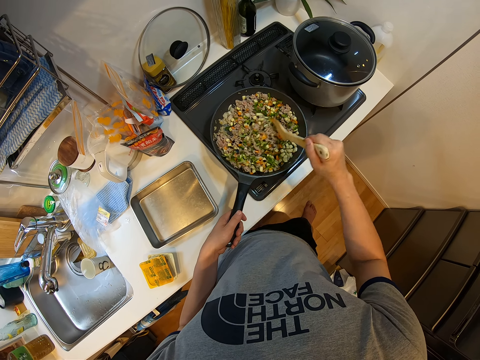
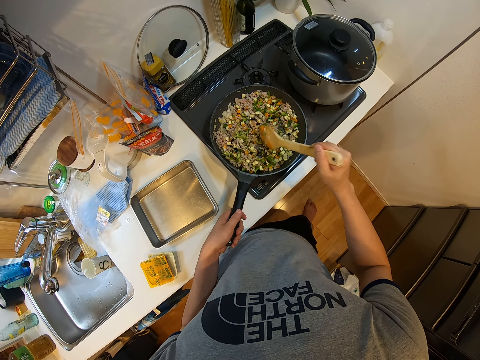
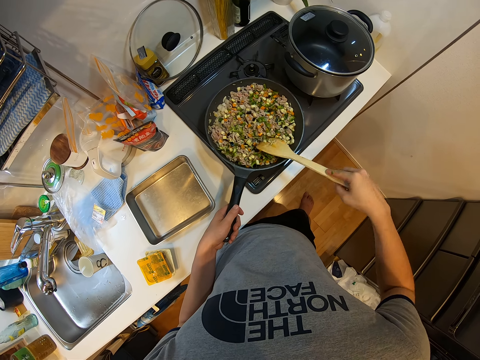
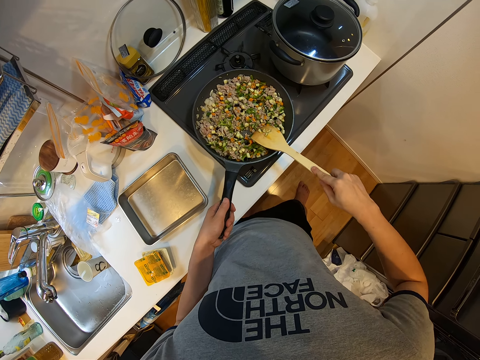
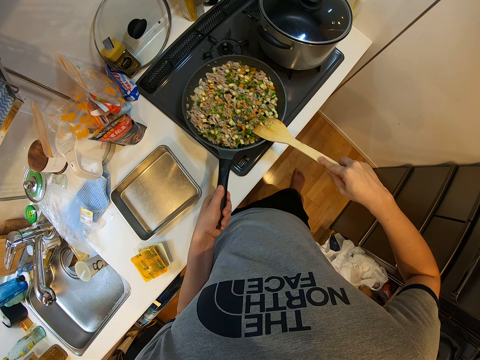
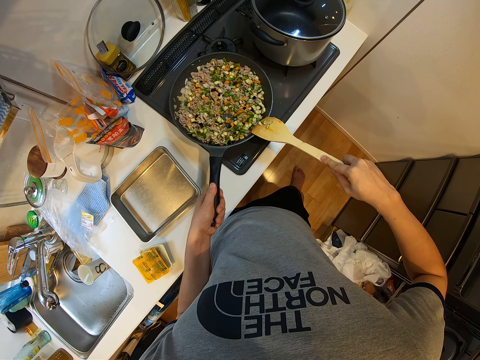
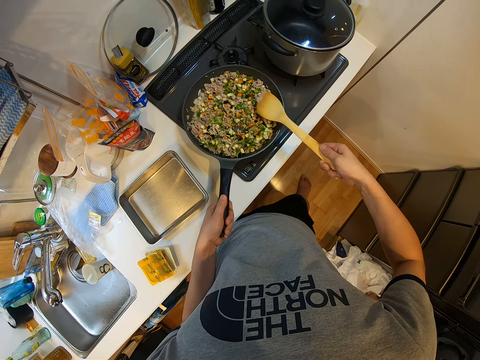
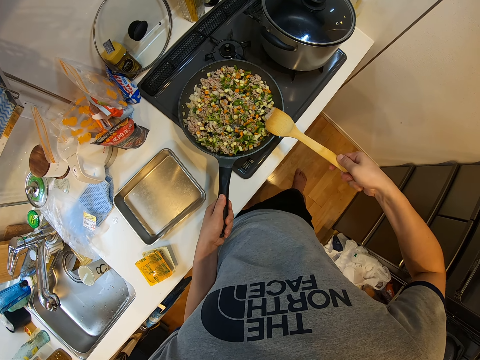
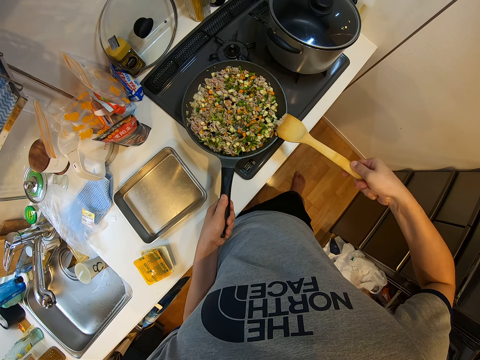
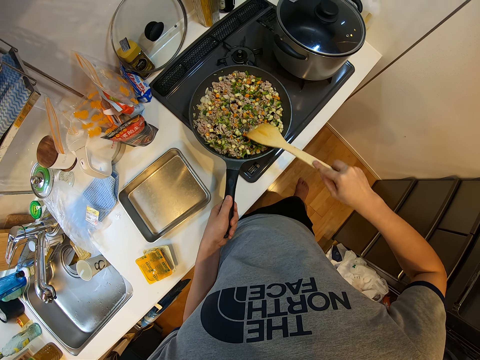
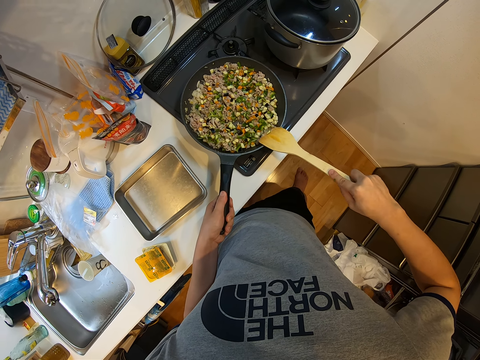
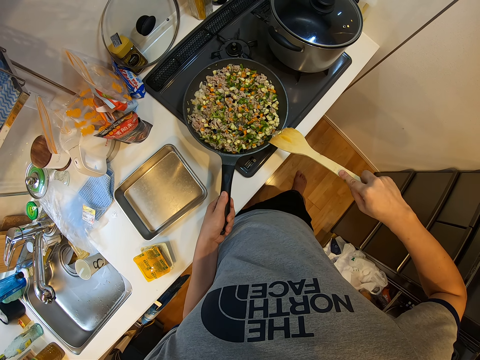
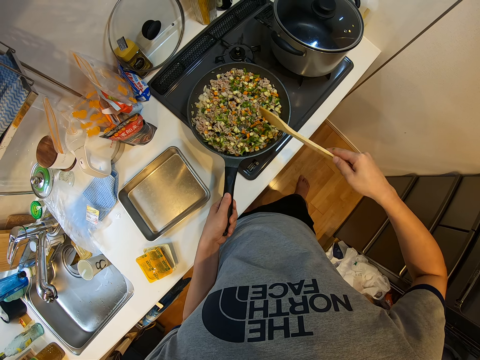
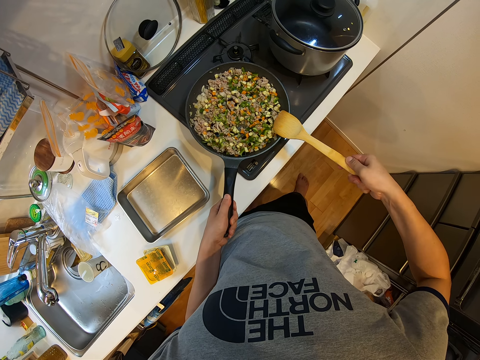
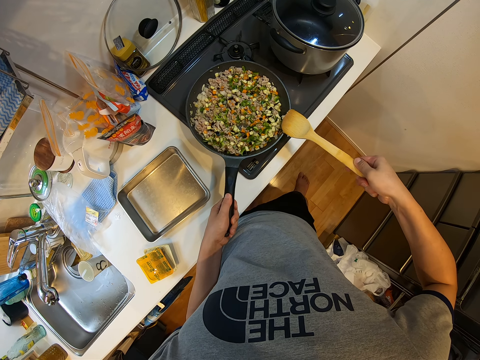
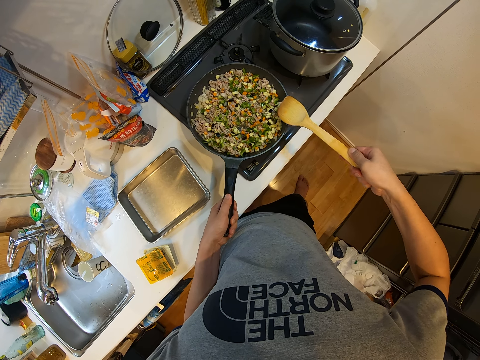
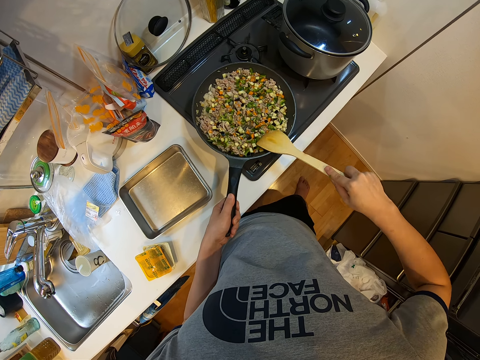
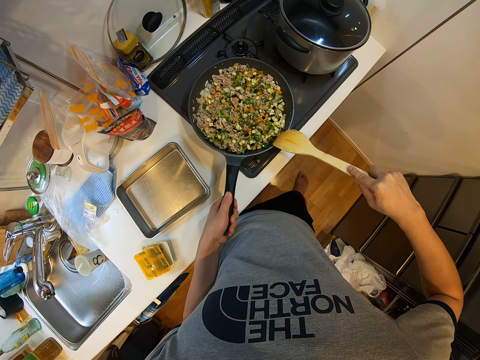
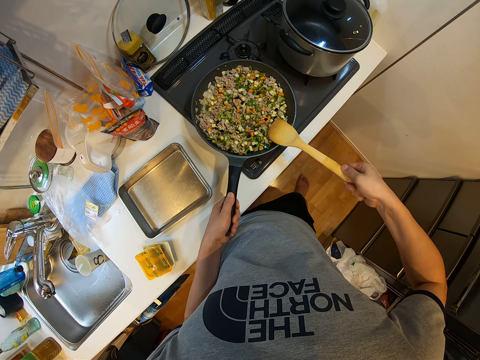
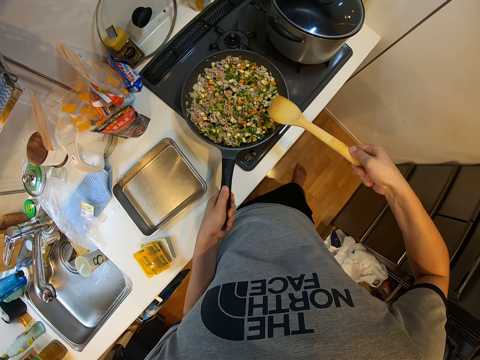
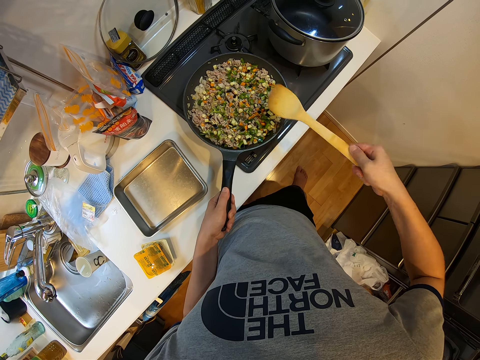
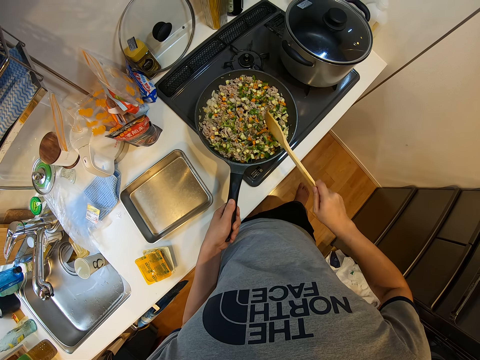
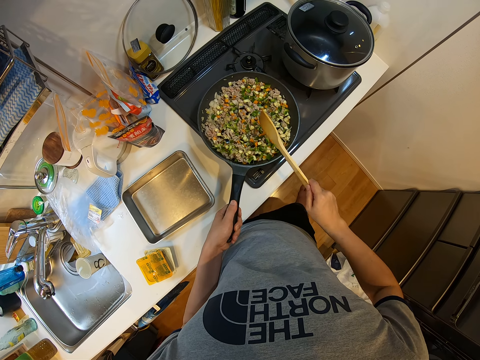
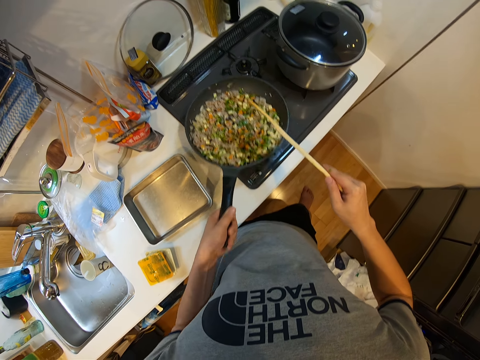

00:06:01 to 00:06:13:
The camera wearer cleans the wooden ladle with the tip of the frying pan. They tap the wooden spoon on the frying pan.

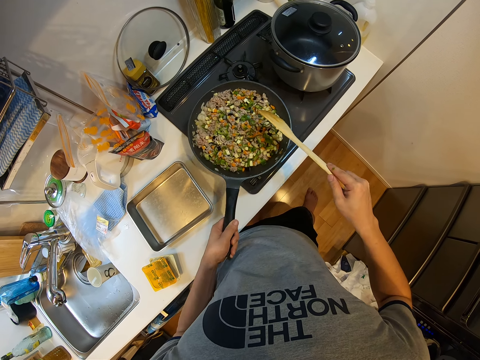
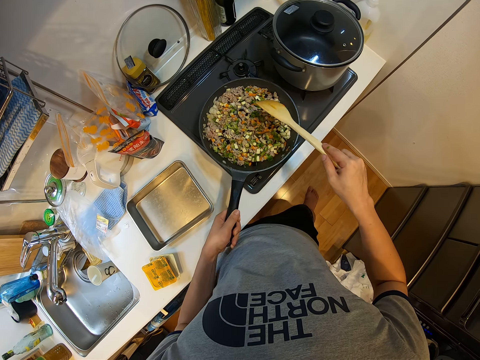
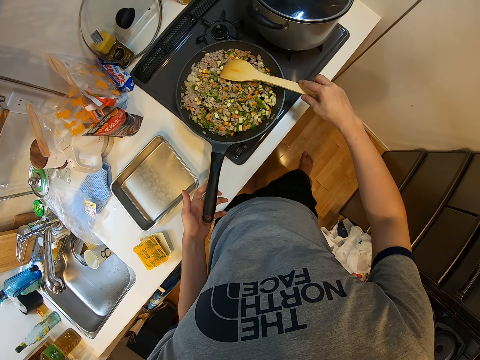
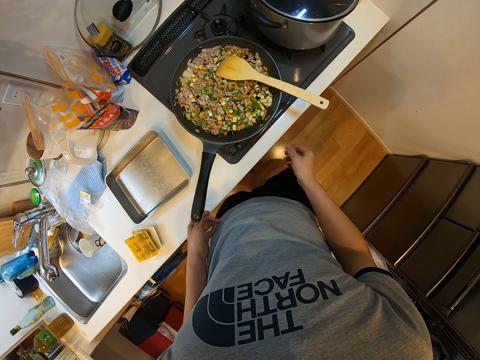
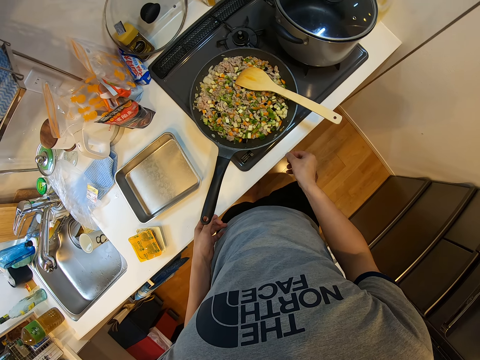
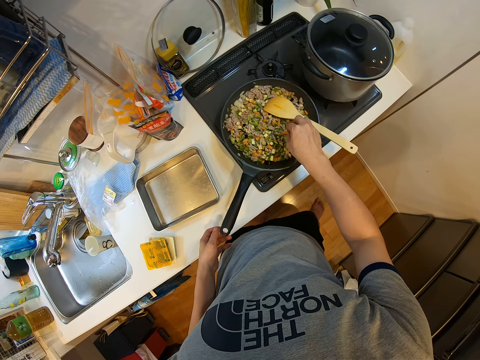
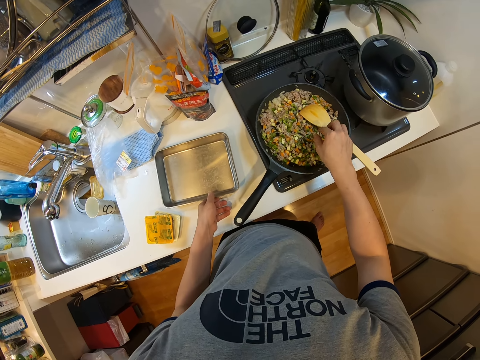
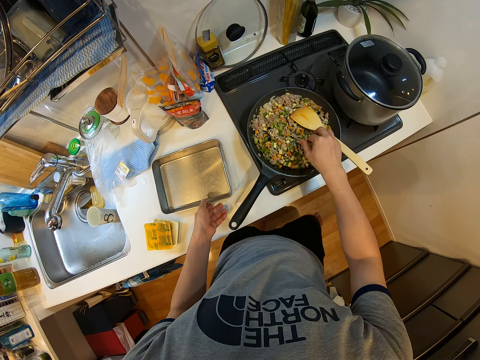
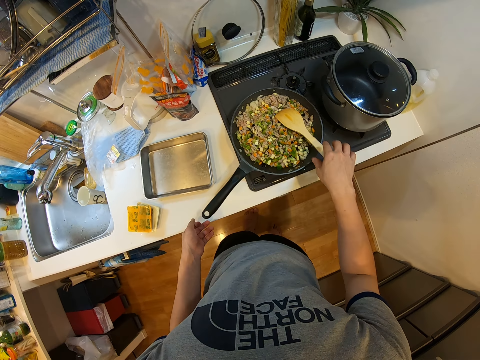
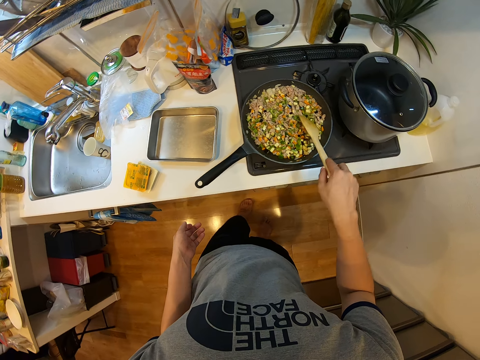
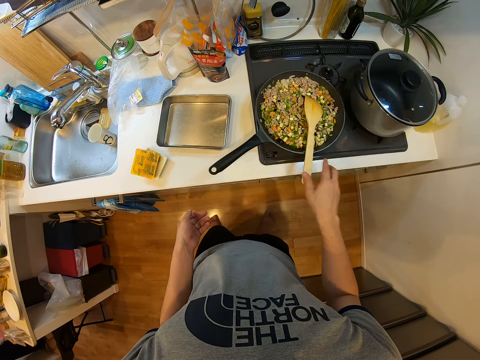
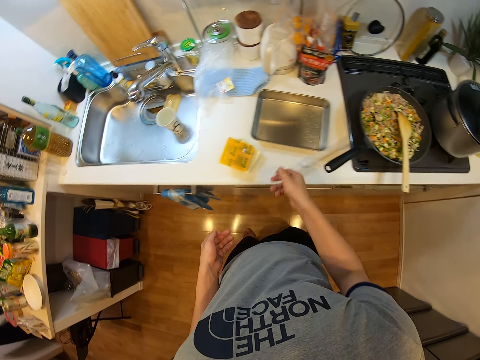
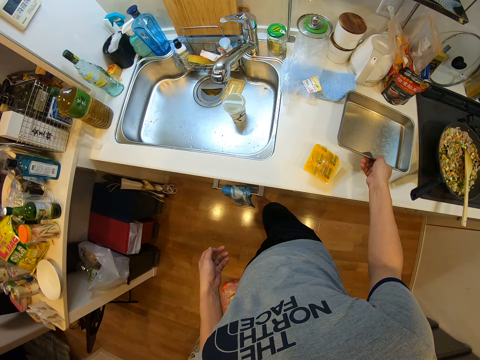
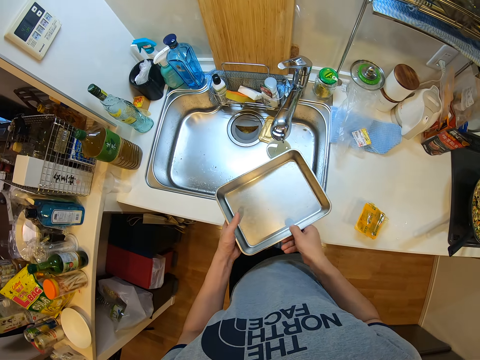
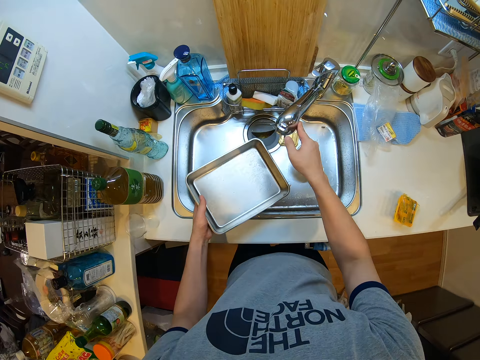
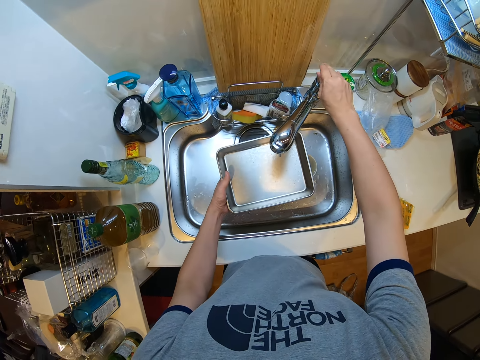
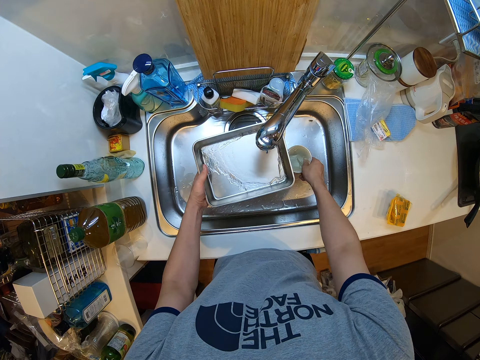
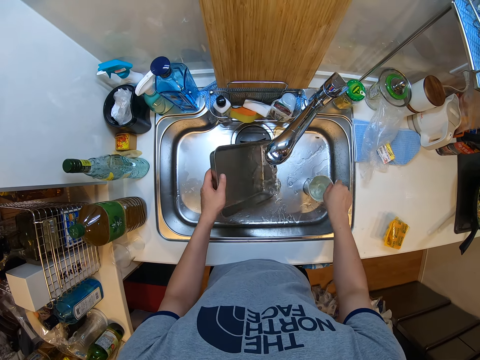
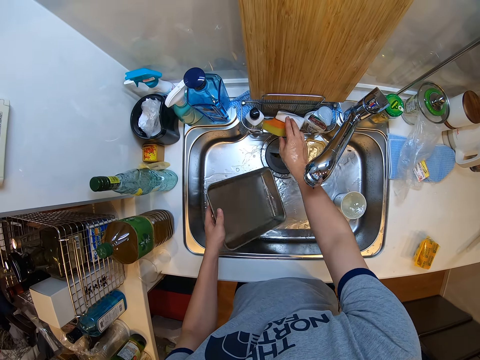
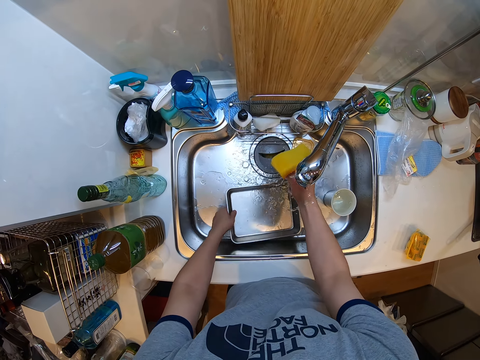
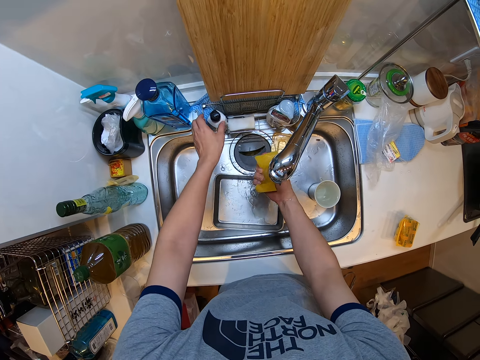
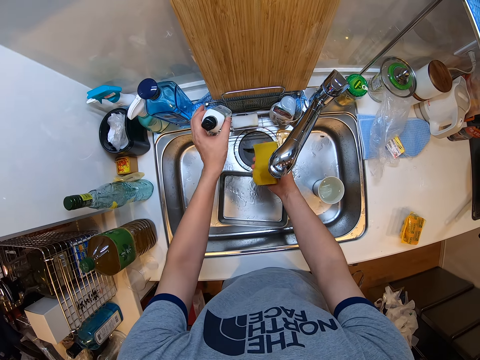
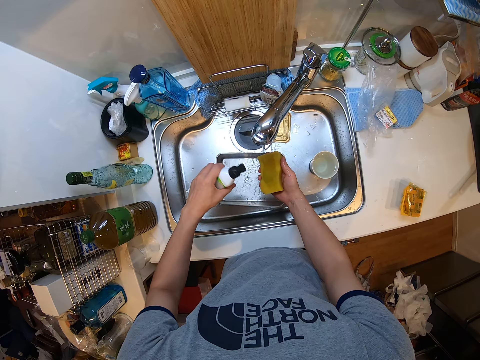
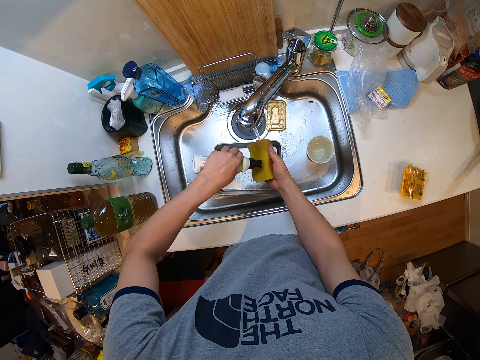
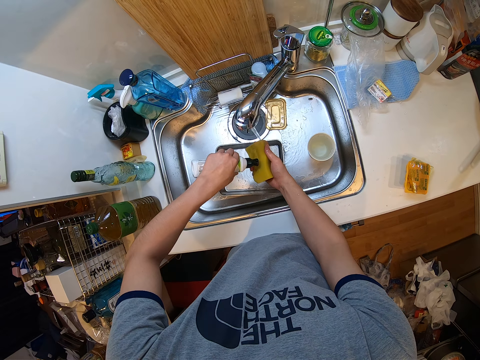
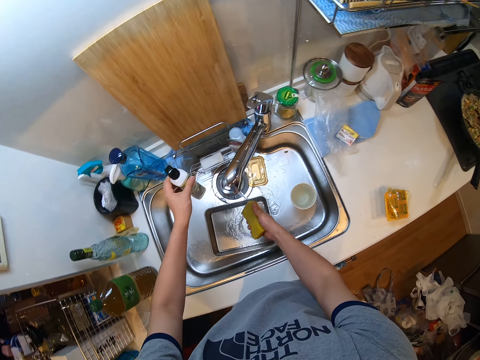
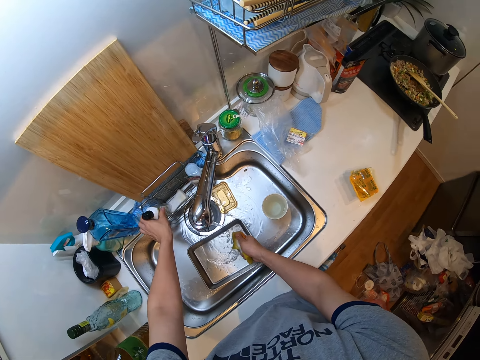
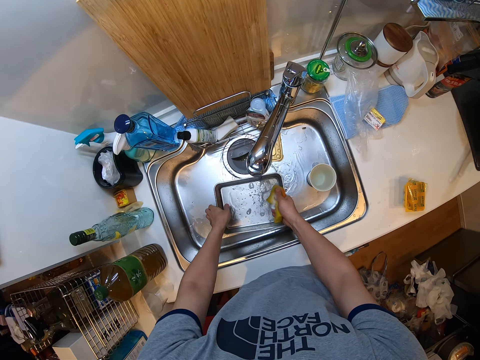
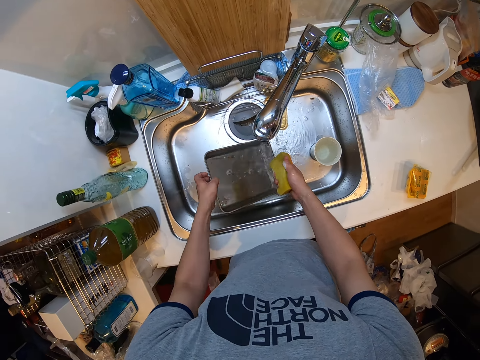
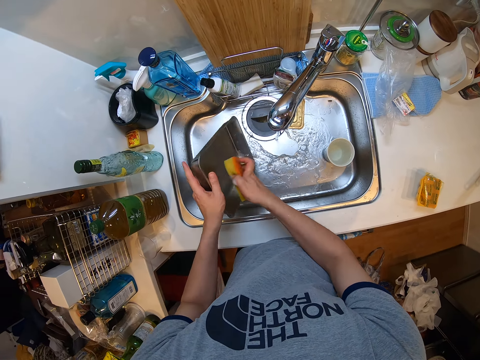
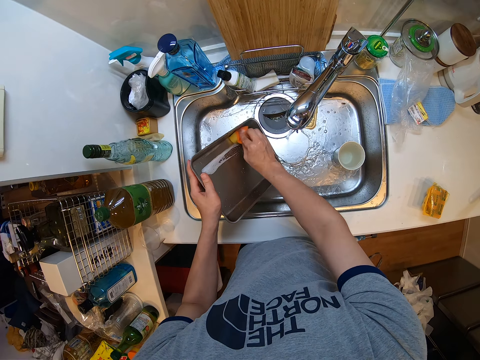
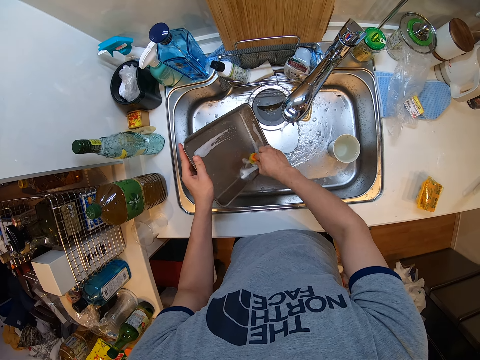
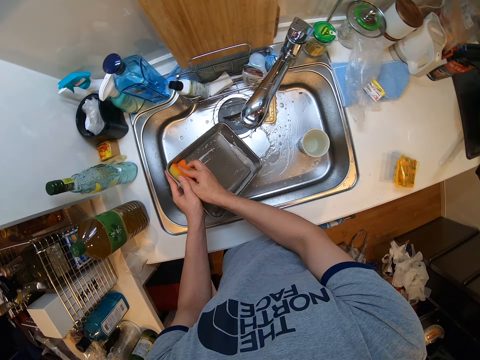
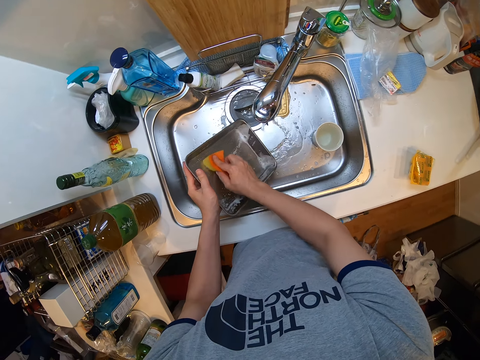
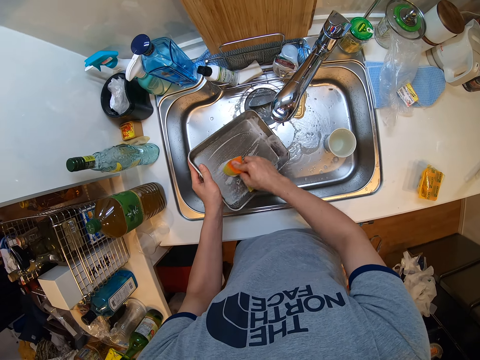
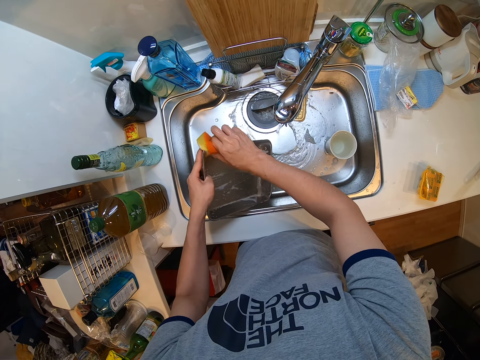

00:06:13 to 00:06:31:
The camera wearer shakes the frying pan with his left hand. He puts the frying pan on the cooking plate, drops the wooden ladle in the frying pan, picks up food crumbs on the kitchen table and puts the food crumbs into the frying pan. He holds the wooden spoon. He moves the wooden ladle in the frying pan. He picks up the plate on the kitchen table. He passes the plate from his right hand to his left hand. He adjusts a tap with his right hand. He turns on the tap with his right hand. He moves a cup of water in a kitchen sink. He picks up a scrub sponge on the kitchen sink. He picks up a bottle of liquid soap on the sink. He places the plate in his left hand in the sink. He pours the liquid soap on the sponge. He drops the bottle of liquid soap on the sink. He squeezes the sponge in his right hand. He picks up the plate in the sink with his left hand. He washes the plate with the sponge.
